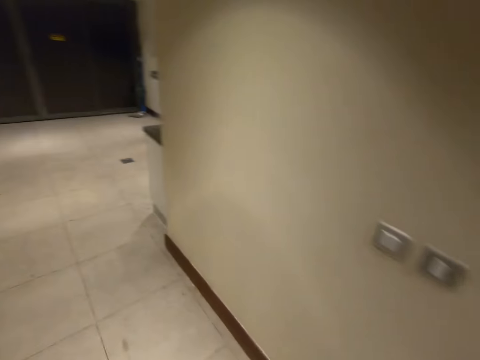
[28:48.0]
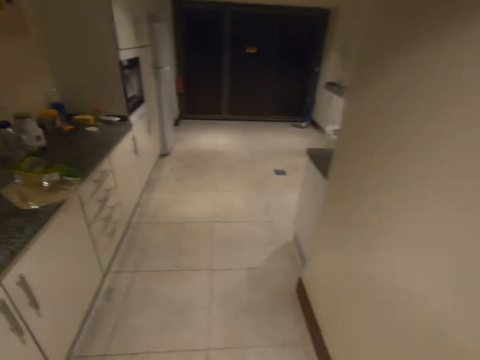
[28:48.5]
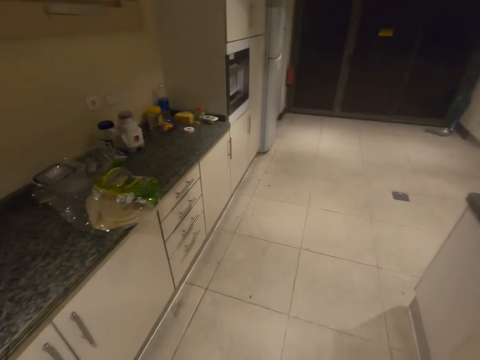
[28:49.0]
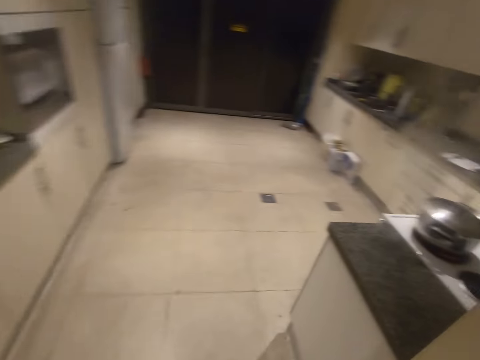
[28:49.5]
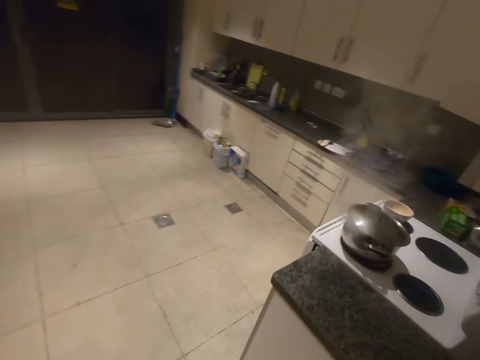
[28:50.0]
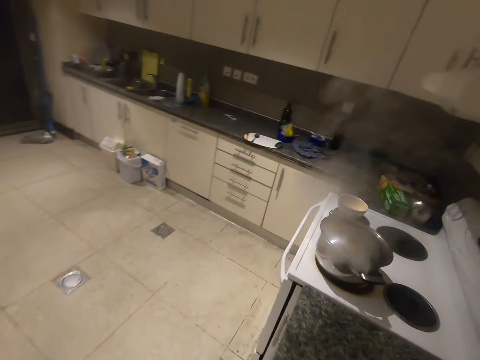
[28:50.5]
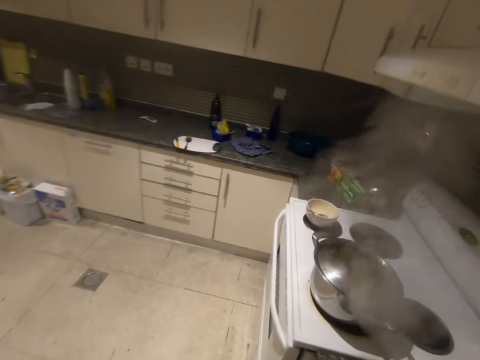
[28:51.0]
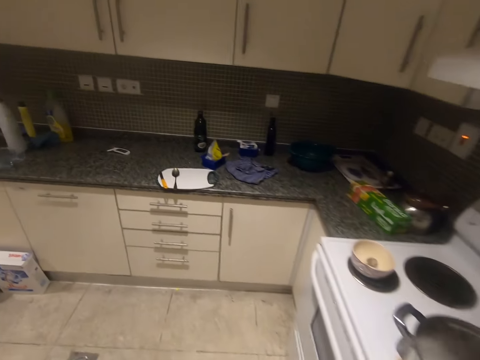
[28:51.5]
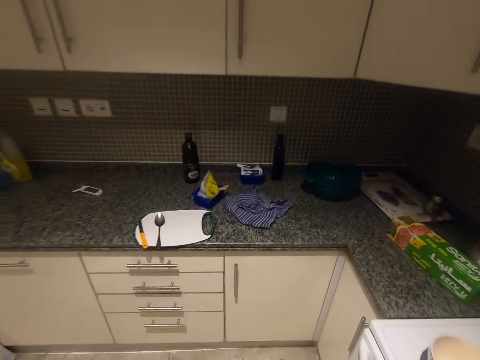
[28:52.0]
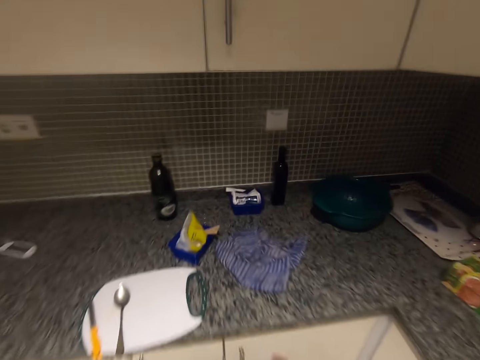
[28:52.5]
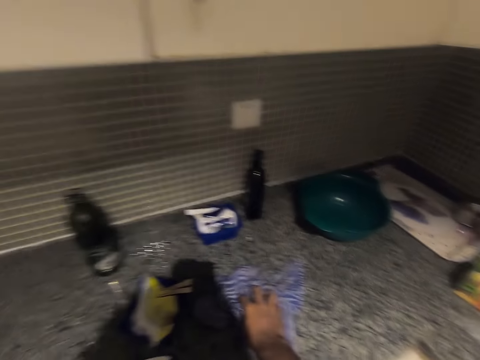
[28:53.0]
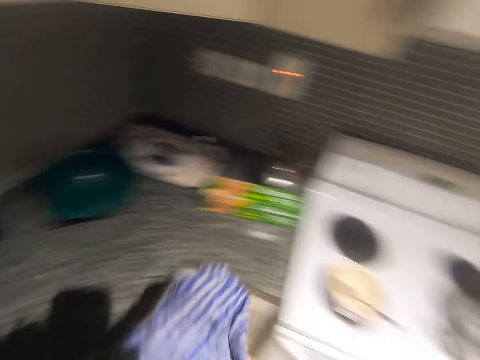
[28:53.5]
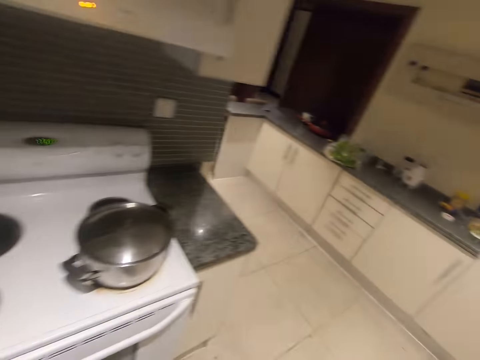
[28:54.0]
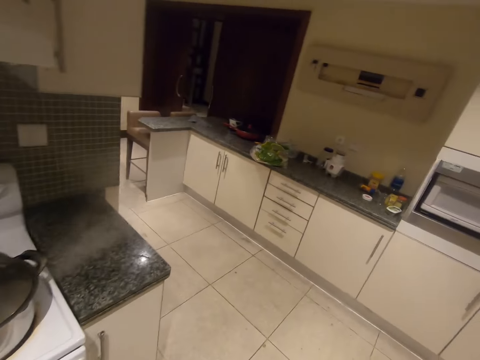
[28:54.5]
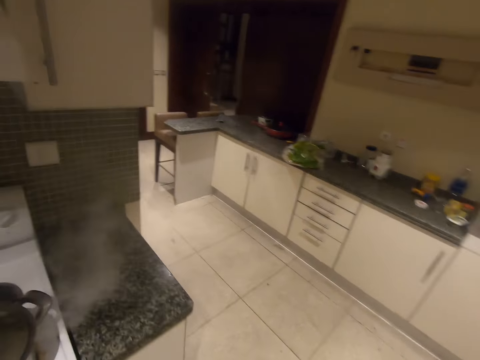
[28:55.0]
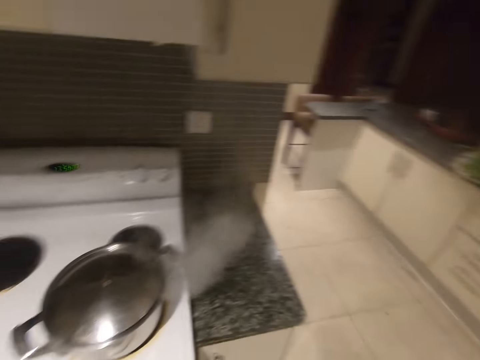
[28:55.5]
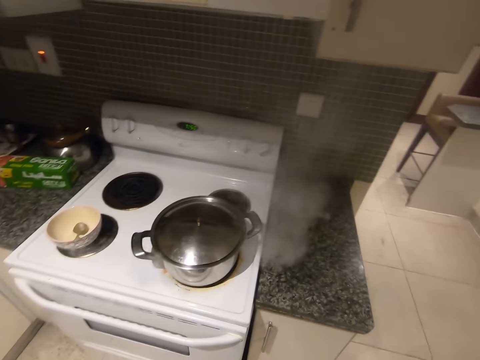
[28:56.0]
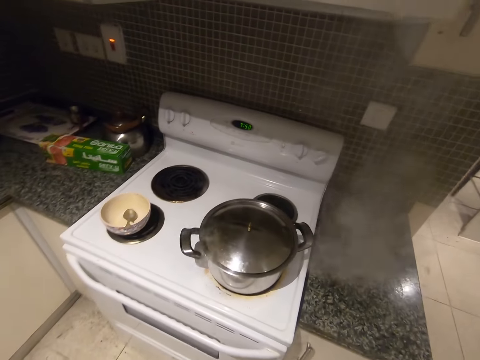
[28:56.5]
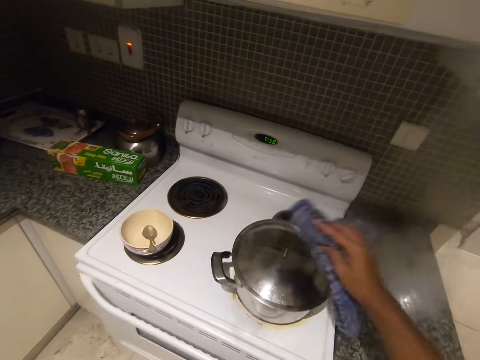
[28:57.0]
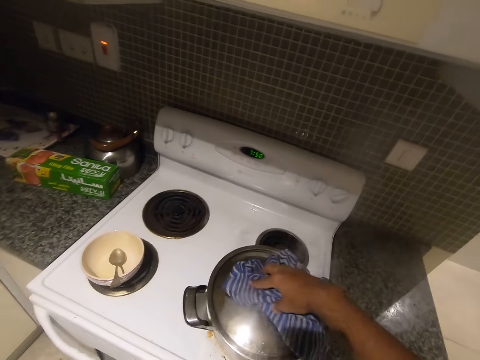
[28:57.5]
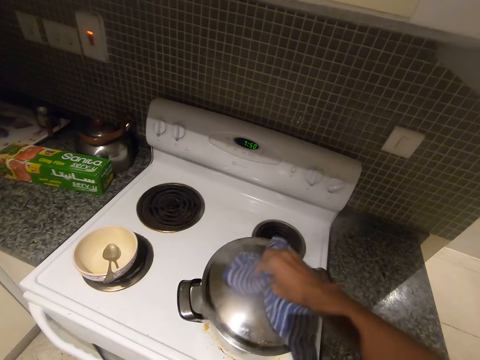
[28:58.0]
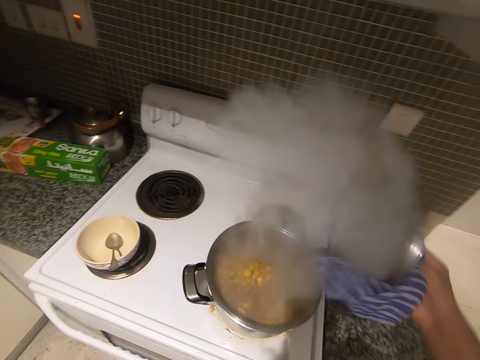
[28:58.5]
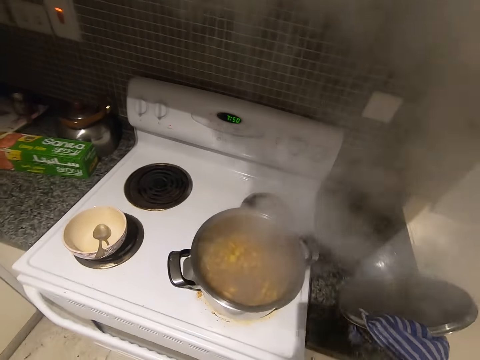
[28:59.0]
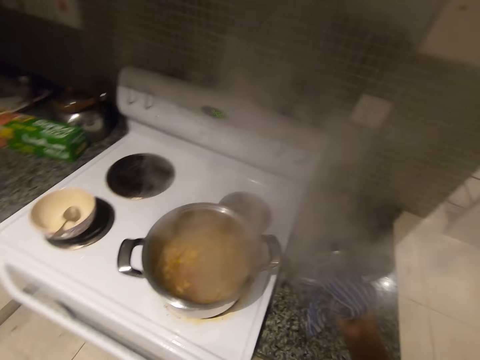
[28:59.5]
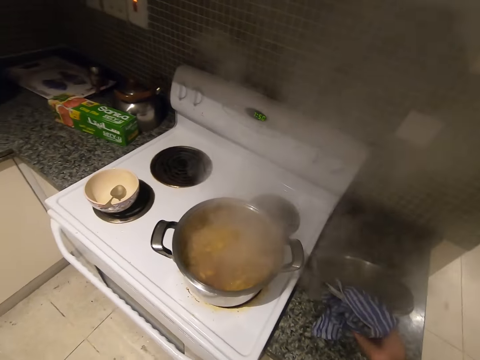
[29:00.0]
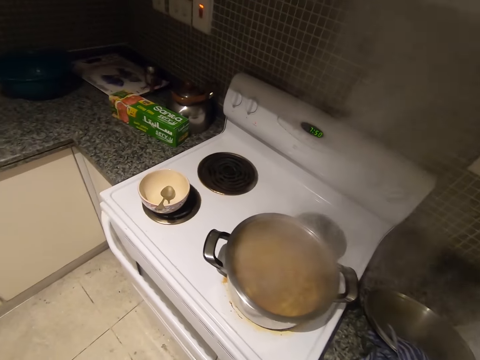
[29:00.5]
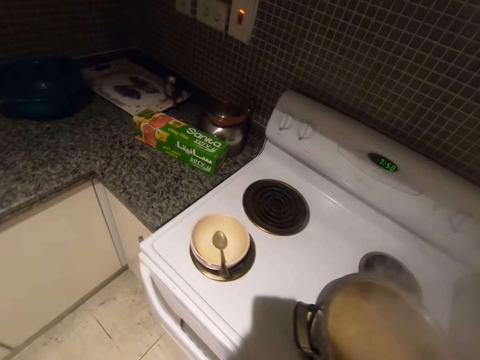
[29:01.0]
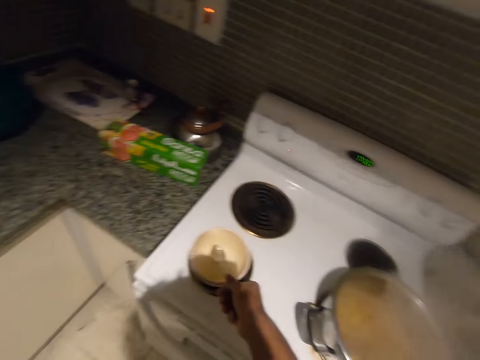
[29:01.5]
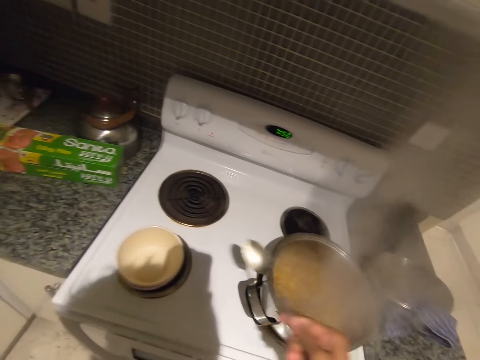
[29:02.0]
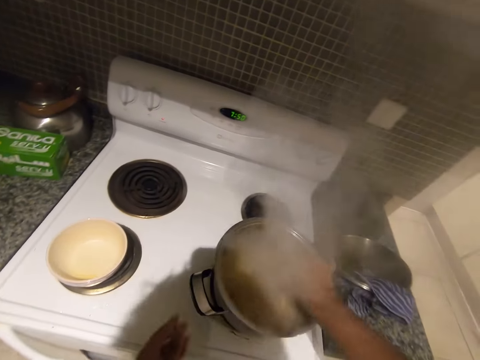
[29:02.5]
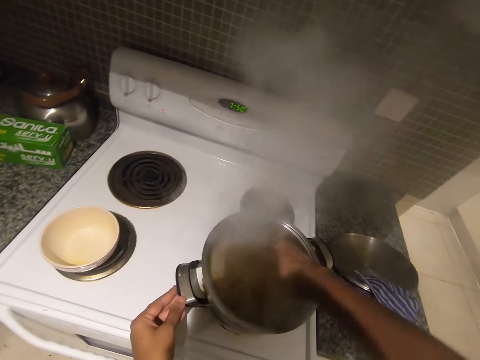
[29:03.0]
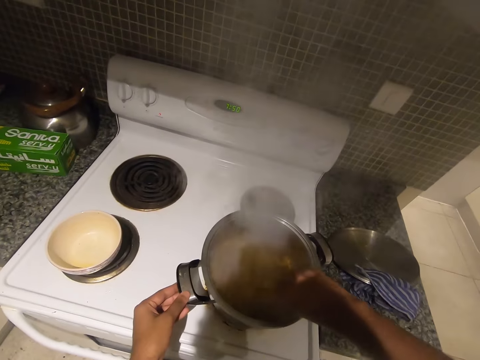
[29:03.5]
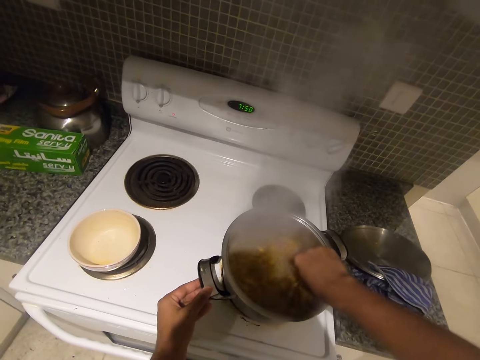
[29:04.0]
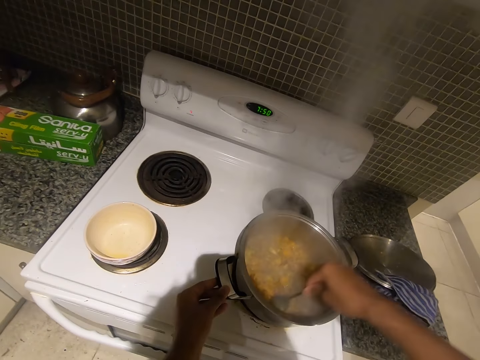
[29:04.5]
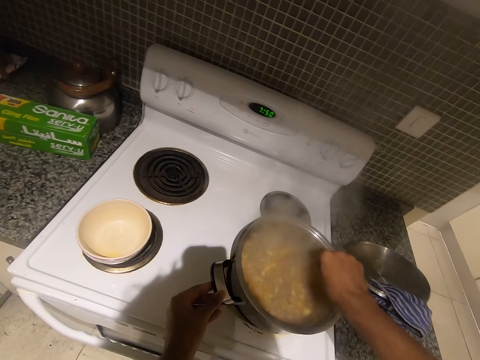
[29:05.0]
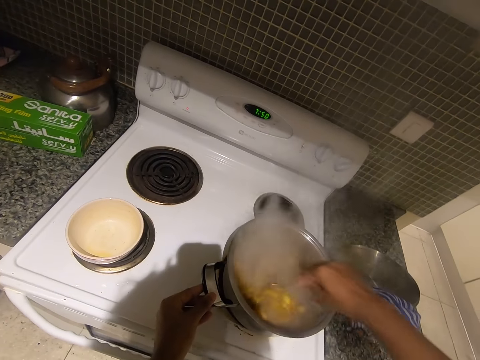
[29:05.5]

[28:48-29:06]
The camera wearer picks up the cloth from the kitchen counter top with her right hand. She opens the lid of the pot with the cloth in her right hand. She places the lid on the kitchen counter top. She picks up the spoon with her right hand. She puts the spoon in the bowl. She stirs food in the pot with her right hand. She places her left hand on the handle of the pot.

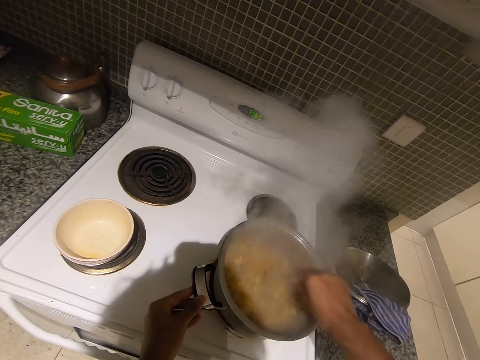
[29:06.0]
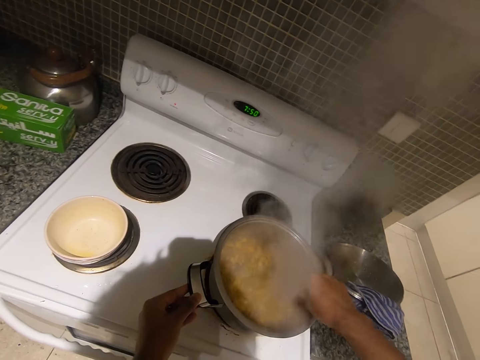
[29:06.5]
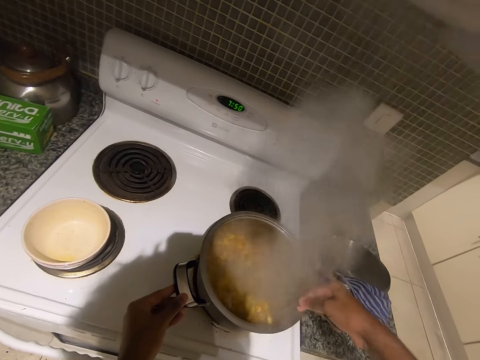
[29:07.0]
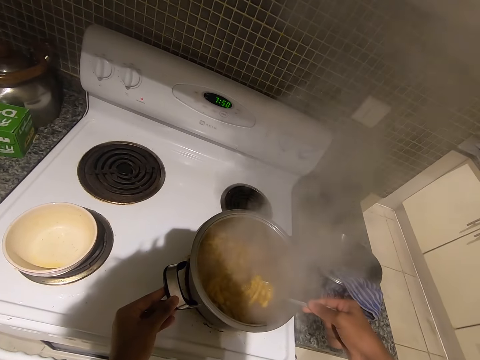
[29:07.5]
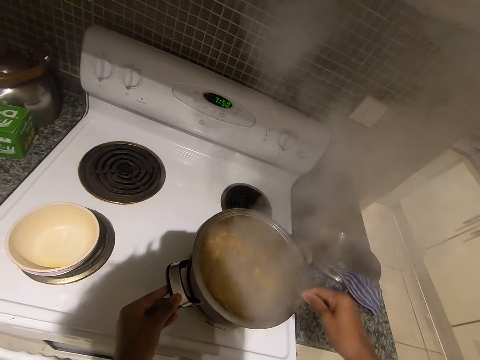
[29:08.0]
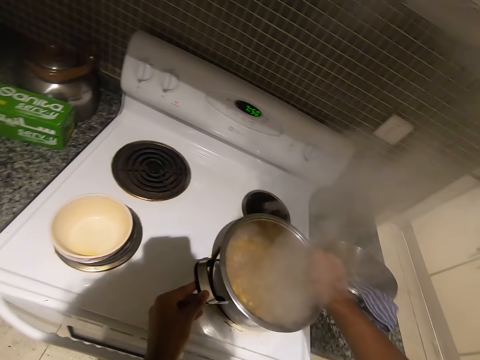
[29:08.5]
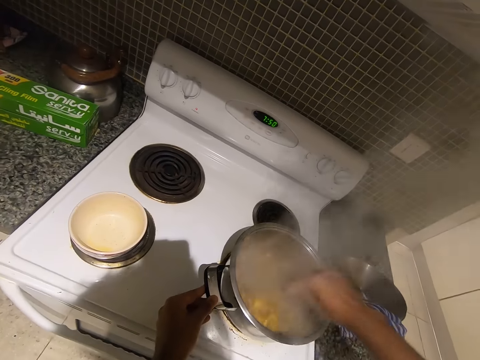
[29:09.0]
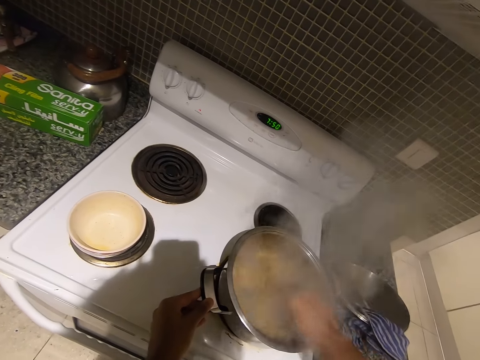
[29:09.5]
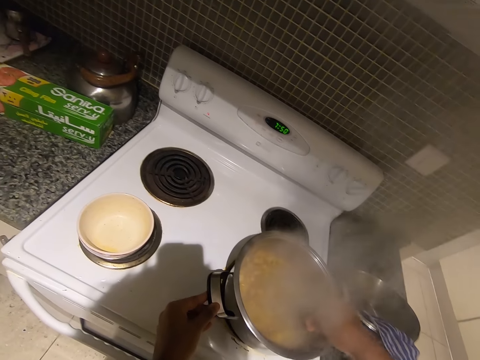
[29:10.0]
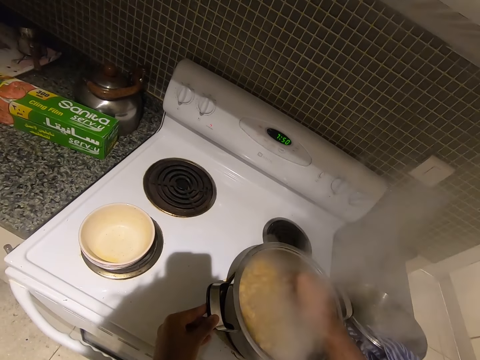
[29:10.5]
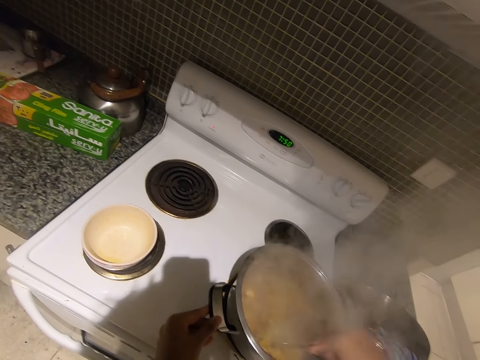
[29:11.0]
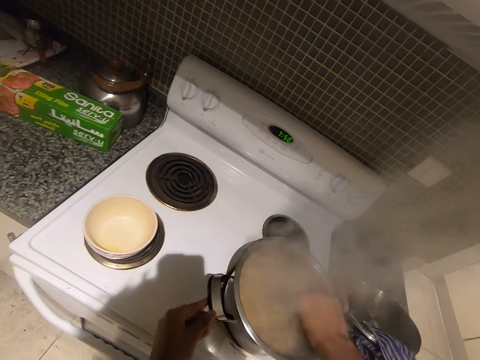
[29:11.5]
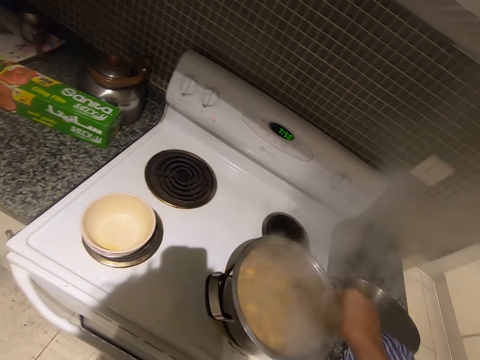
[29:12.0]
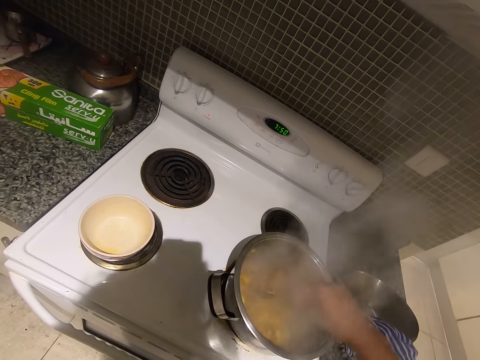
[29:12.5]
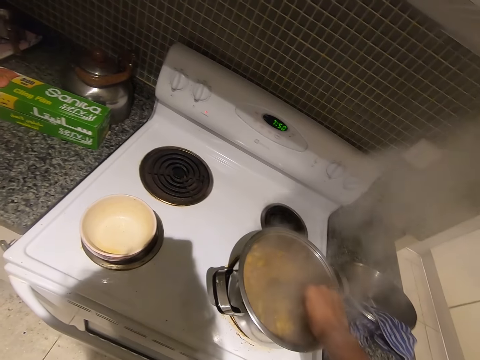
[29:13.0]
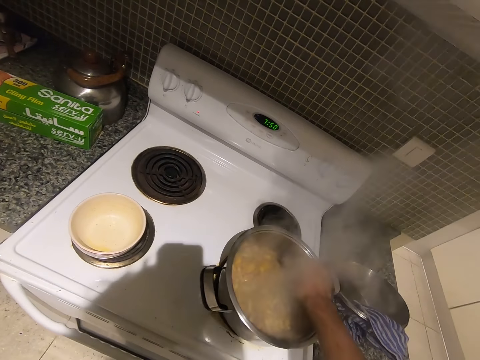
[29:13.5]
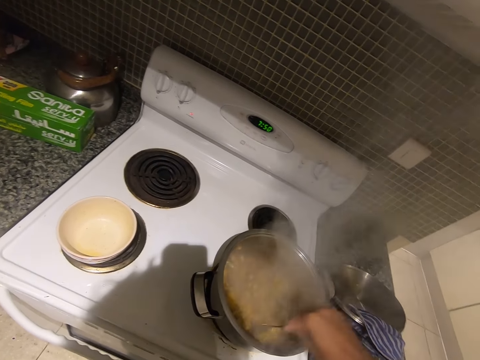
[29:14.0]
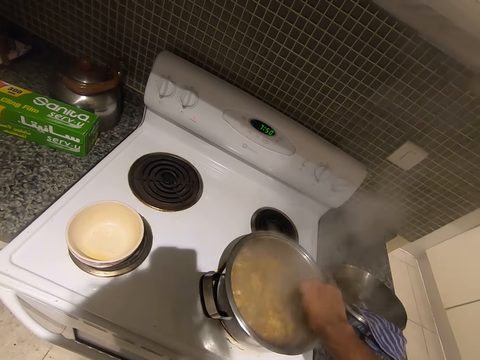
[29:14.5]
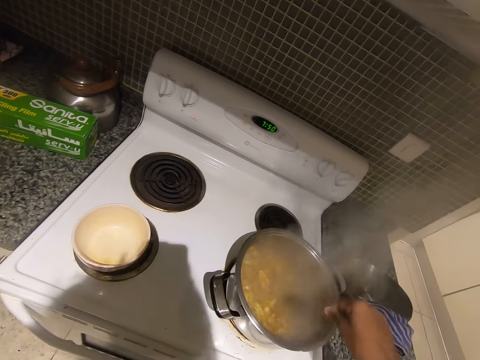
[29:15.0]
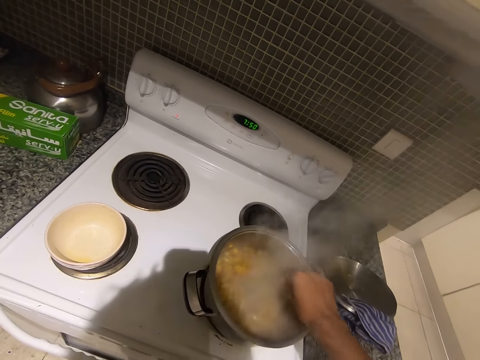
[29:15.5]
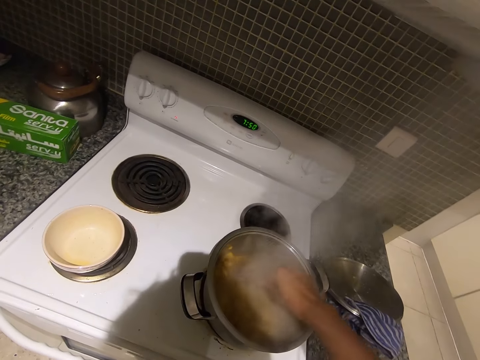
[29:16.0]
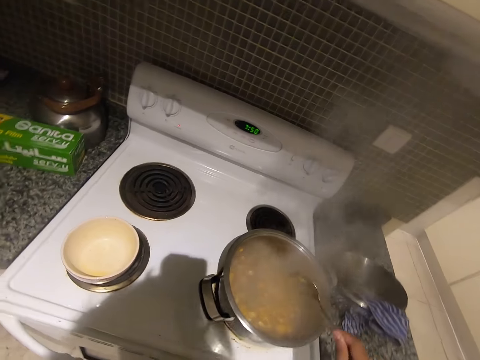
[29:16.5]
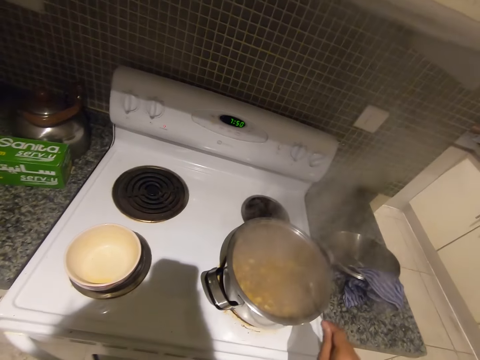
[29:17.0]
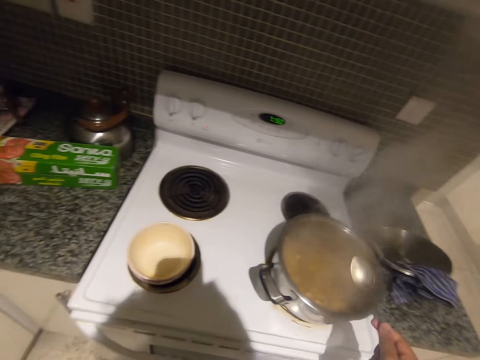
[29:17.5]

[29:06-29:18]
The camera wearer removes her left hand from the handle of the pot. She taps the spoon on the edge of the pot with her right hand.
